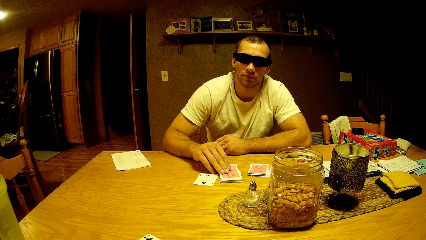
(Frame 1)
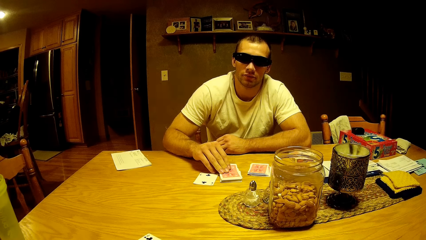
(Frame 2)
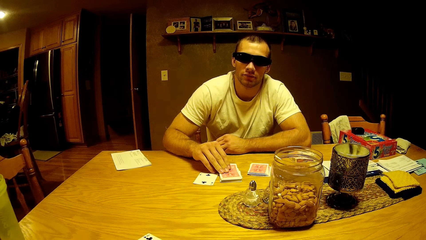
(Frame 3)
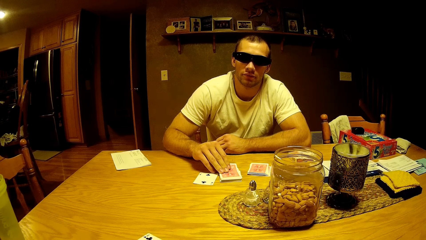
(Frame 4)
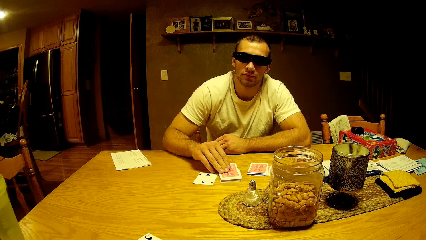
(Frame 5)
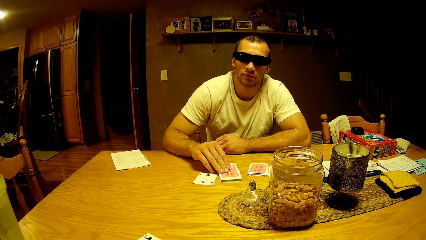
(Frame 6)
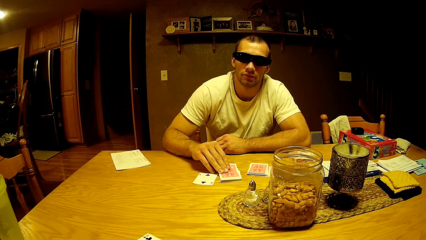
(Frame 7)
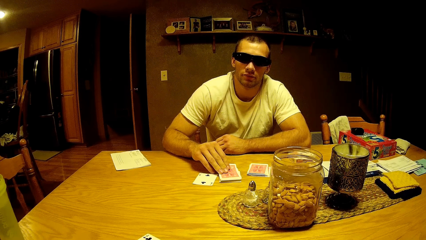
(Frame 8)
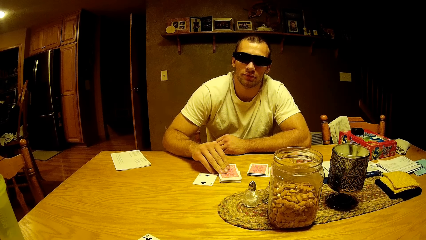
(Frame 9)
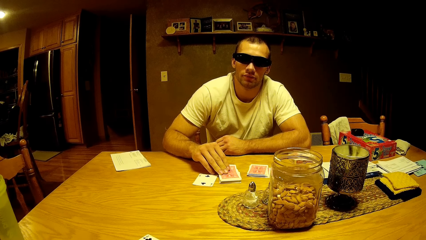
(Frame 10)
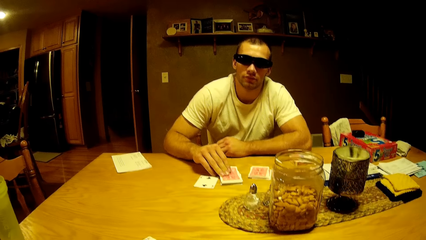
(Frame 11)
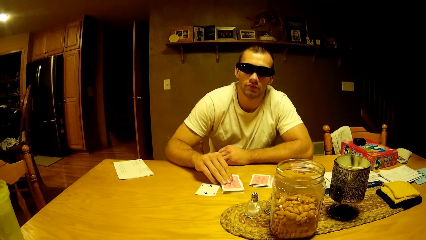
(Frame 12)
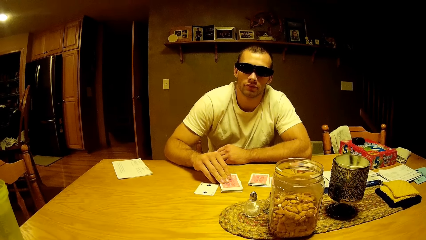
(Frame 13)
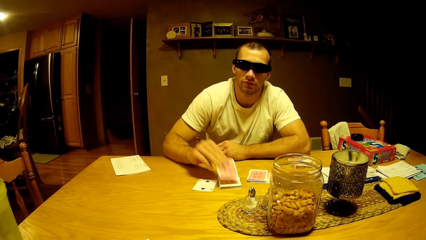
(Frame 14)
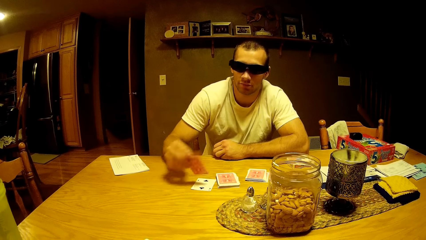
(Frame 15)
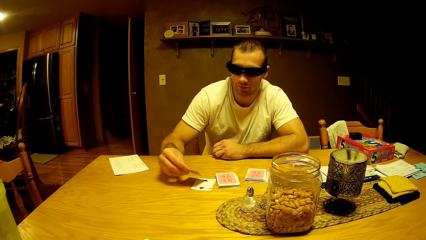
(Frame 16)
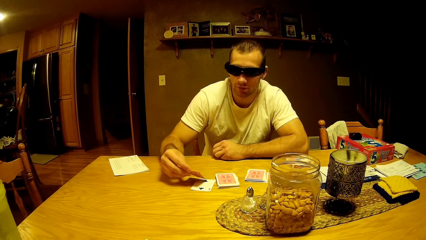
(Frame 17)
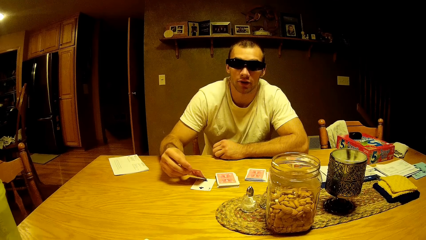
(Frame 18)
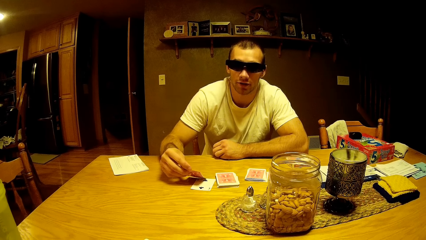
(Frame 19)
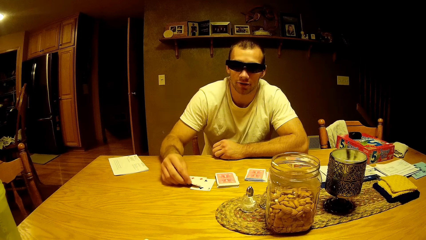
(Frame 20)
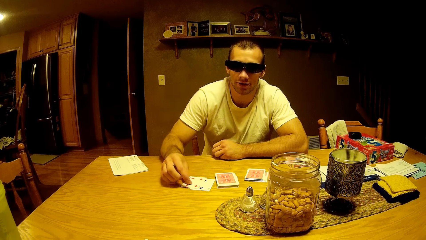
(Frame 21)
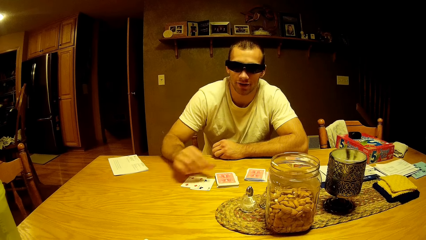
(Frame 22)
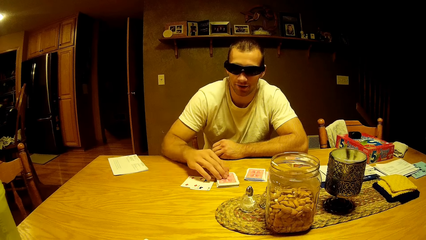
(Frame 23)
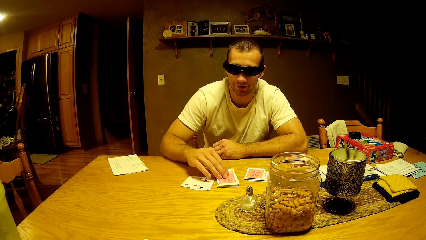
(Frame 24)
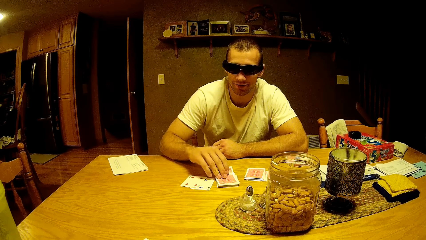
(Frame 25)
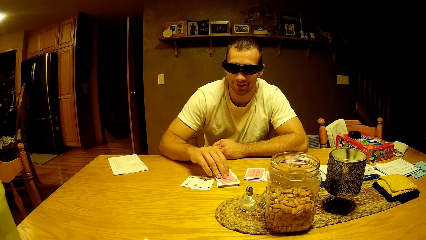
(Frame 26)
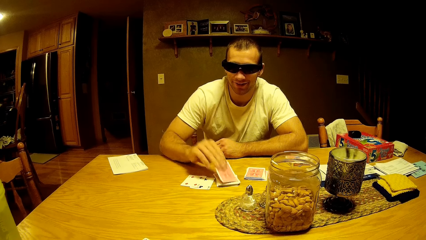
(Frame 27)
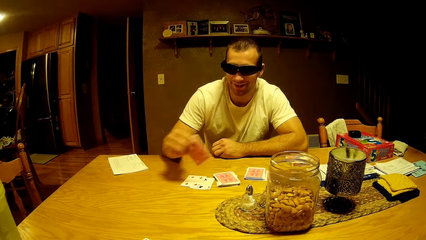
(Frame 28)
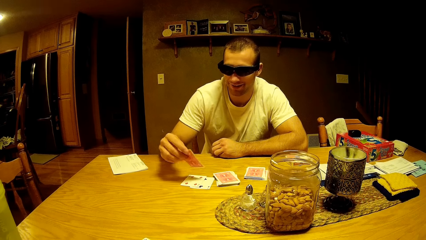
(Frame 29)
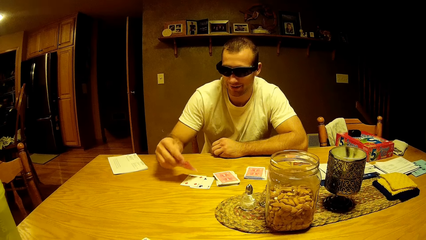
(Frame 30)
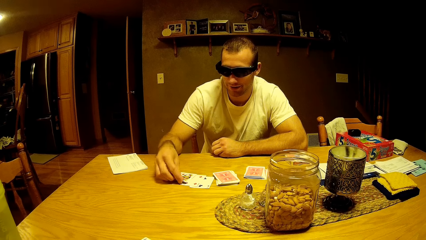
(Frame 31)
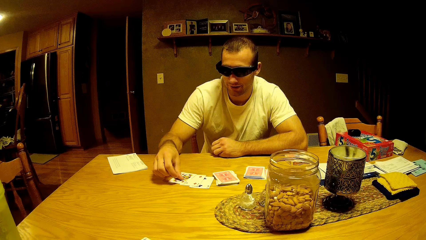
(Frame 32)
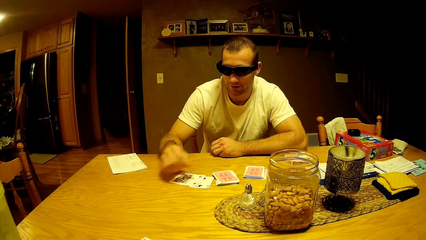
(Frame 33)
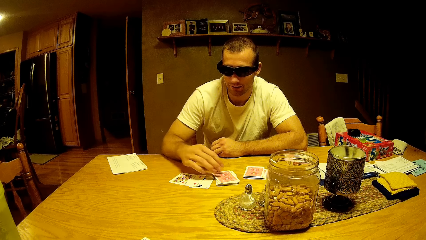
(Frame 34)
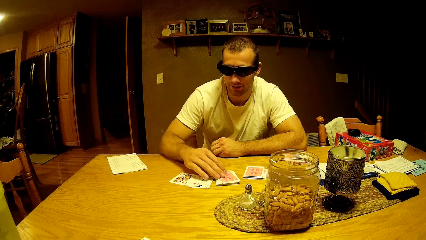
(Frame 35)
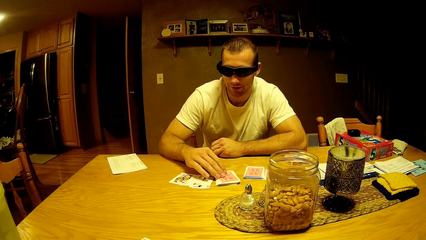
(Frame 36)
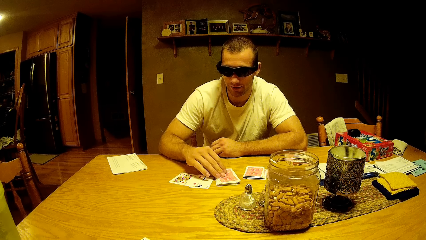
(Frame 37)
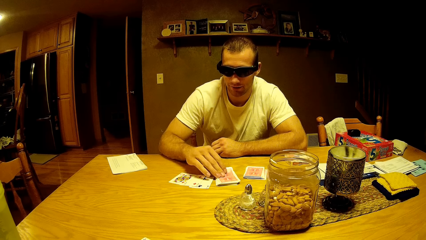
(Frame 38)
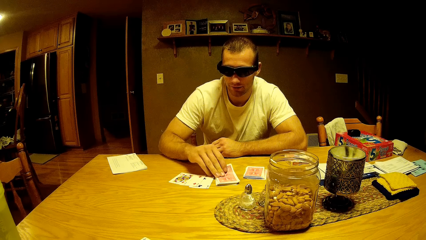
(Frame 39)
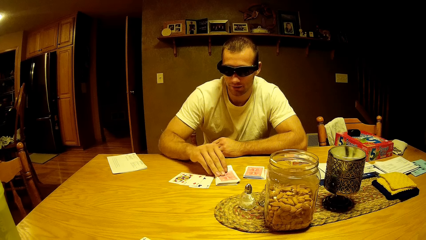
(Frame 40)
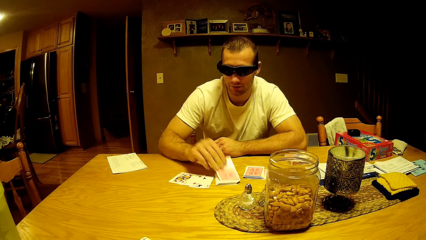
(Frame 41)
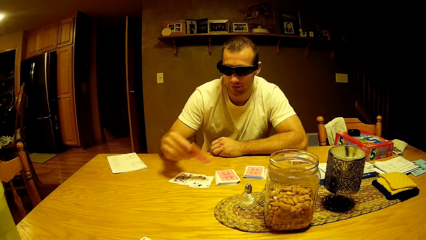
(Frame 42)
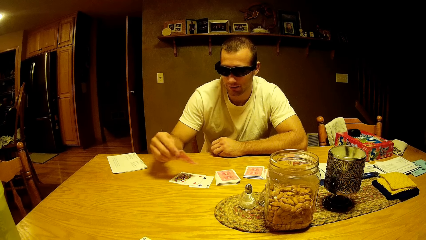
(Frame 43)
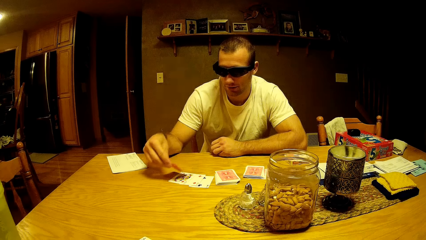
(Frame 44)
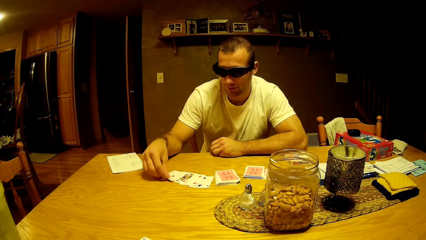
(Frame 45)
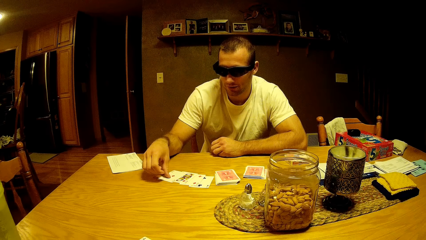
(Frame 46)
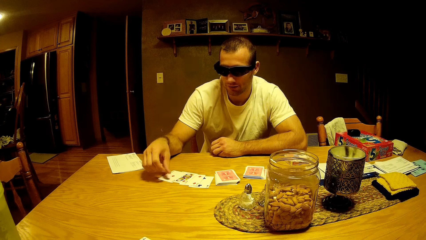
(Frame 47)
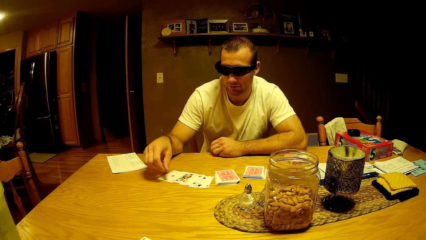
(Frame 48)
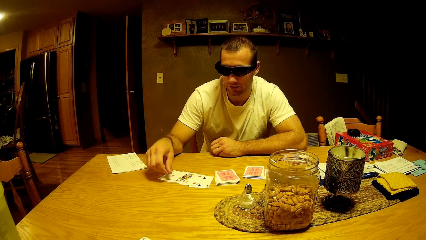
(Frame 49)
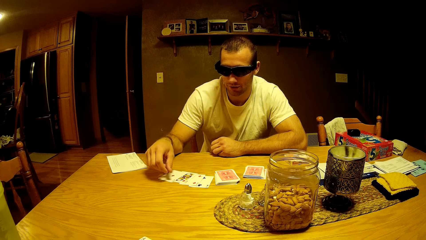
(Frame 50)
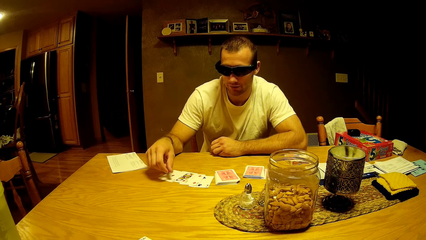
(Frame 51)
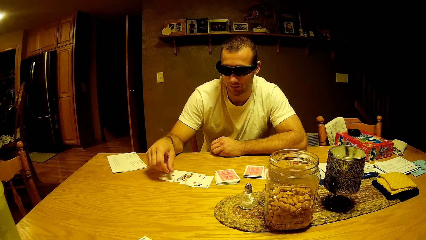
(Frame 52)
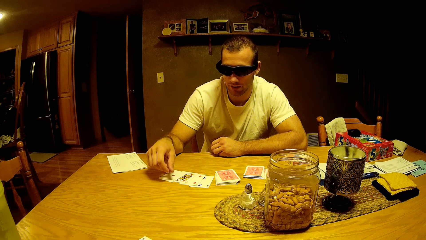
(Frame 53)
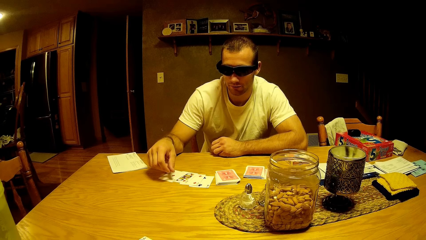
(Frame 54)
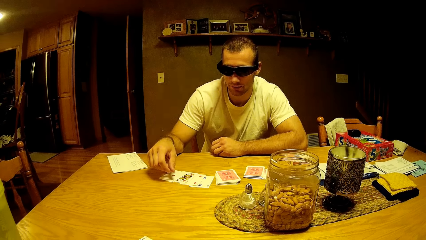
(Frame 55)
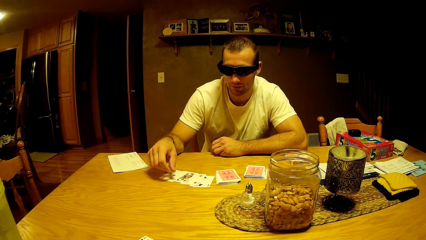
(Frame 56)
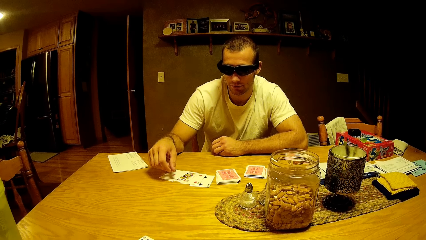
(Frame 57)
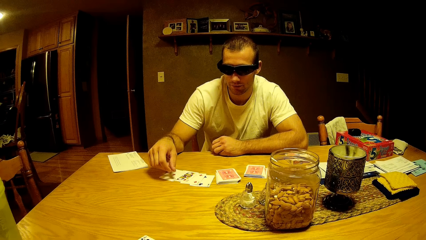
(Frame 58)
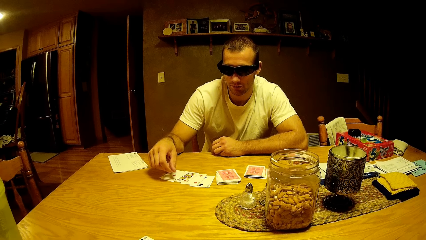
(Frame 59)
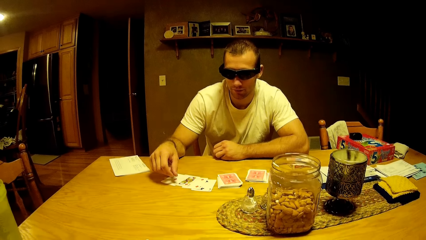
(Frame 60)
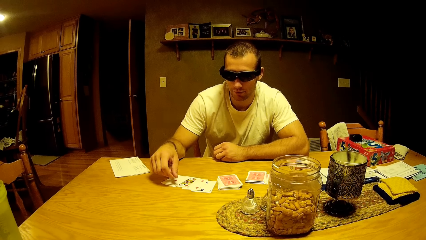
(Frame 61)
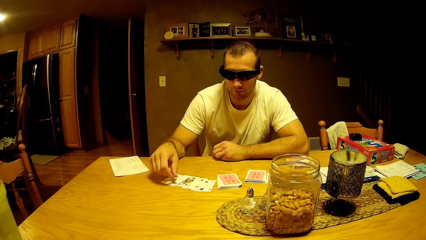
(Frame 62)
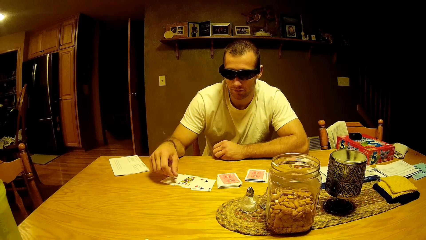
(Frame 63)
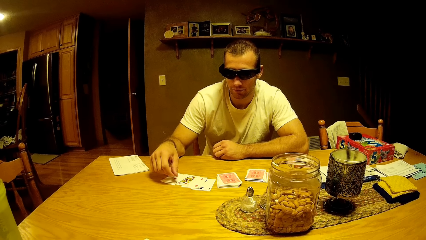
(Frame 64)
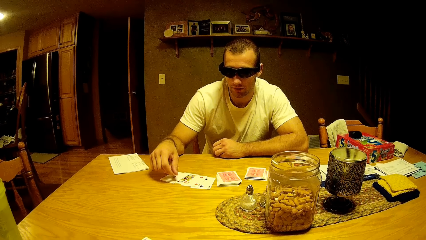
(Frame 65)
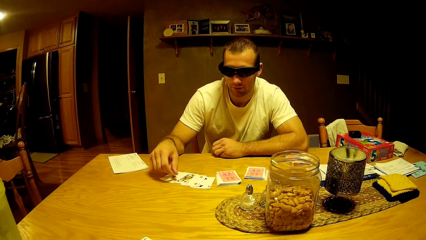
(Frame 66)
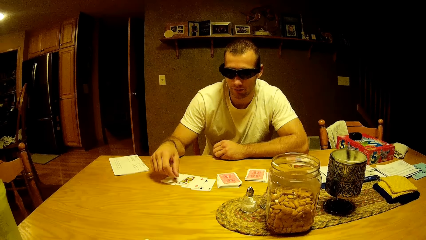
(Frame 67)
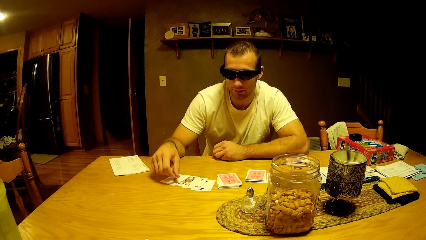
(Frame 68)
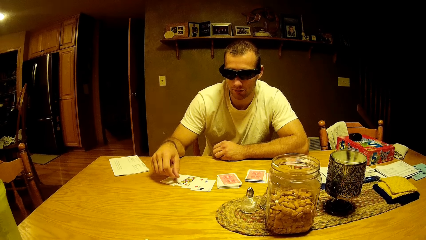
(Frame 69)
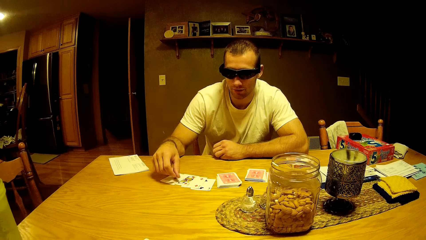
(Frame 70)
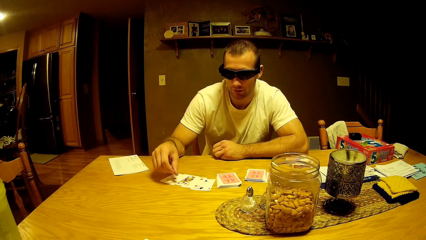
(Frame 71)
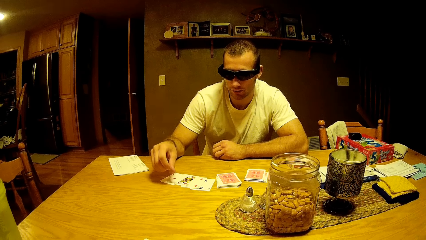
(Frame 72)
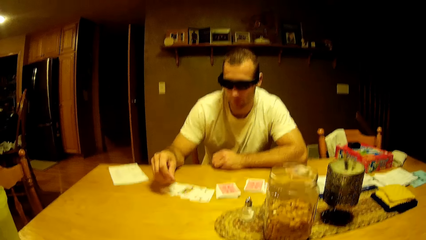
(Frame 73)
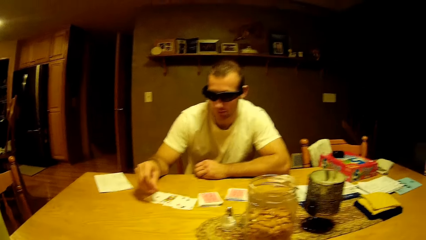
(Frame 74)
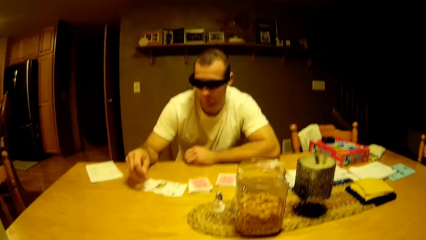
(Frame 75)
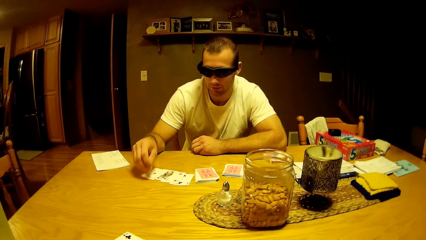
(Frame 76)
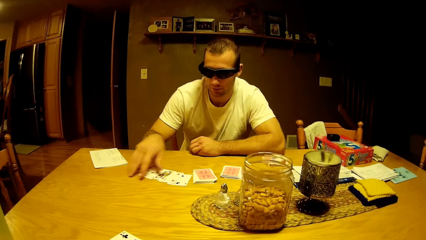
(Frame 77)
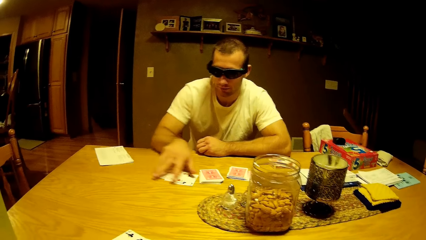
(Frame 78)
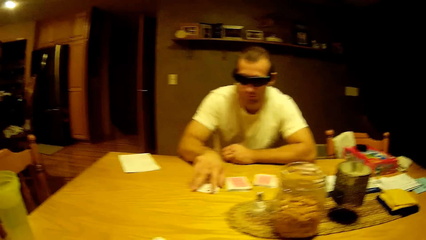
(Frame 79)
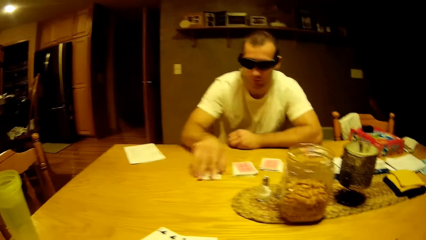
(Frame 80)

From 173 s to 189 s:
A man picks a card. The man drops the card on the table. The man takes the play card. The man drops the card on the table. The man takes the play card. The man drops the card on the table. The man looks at the play cards. The camera wearer talks to the man.
